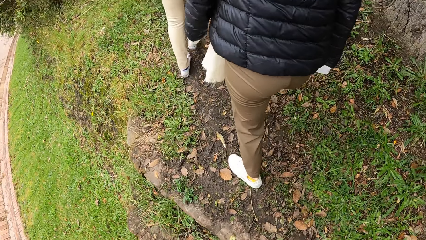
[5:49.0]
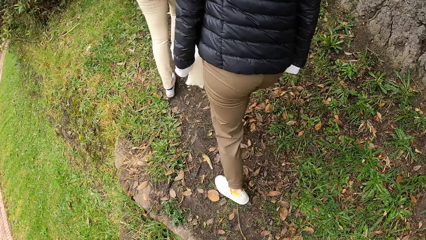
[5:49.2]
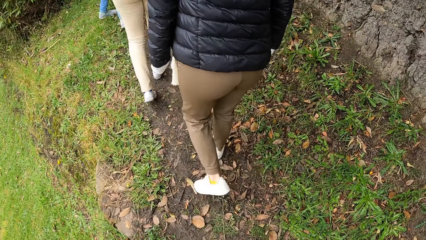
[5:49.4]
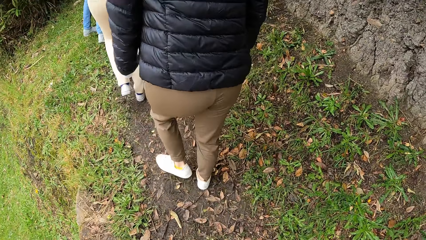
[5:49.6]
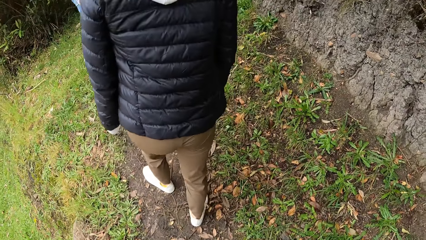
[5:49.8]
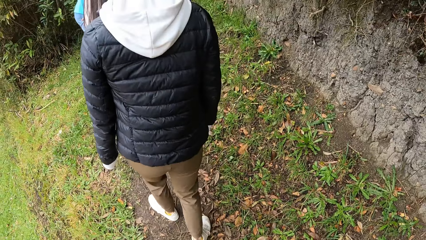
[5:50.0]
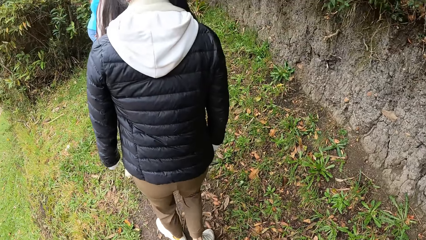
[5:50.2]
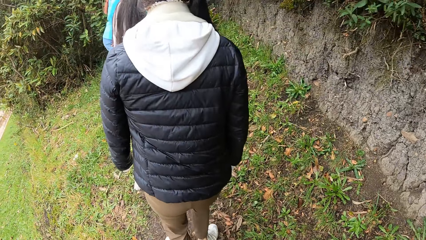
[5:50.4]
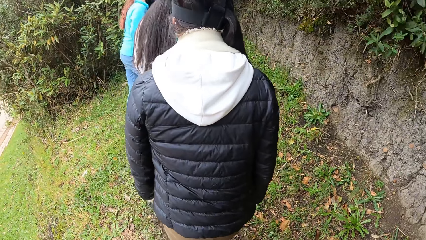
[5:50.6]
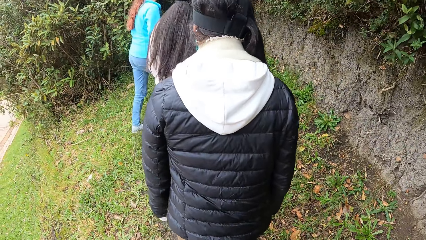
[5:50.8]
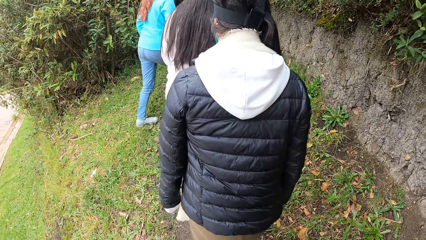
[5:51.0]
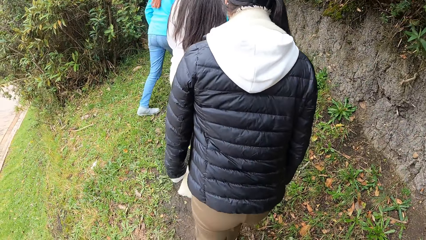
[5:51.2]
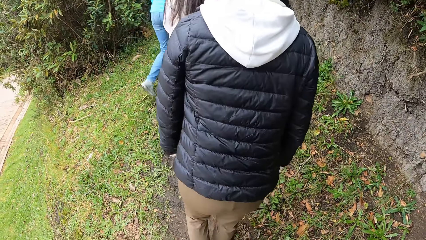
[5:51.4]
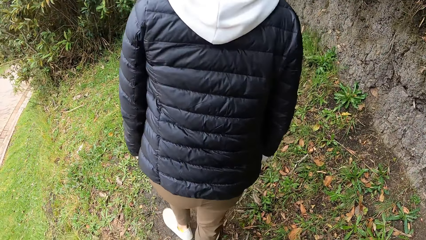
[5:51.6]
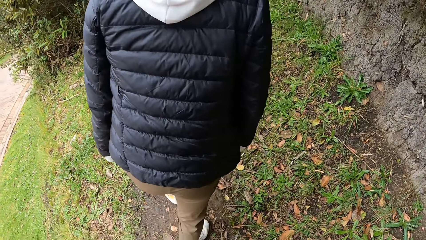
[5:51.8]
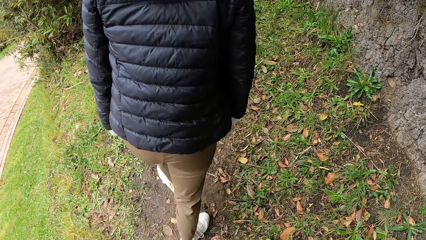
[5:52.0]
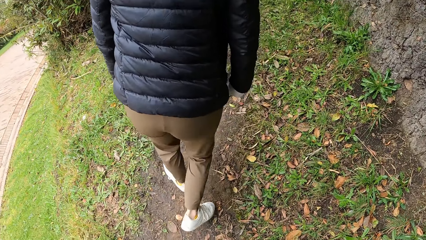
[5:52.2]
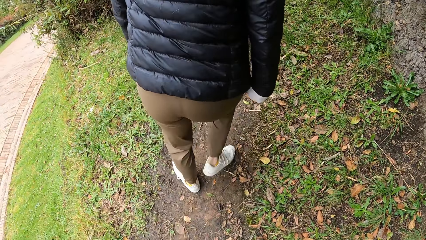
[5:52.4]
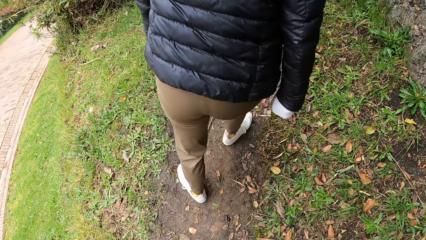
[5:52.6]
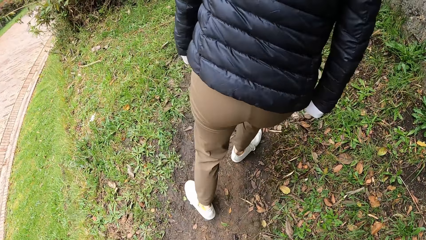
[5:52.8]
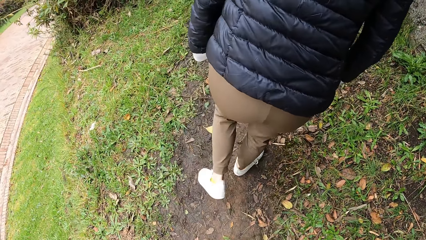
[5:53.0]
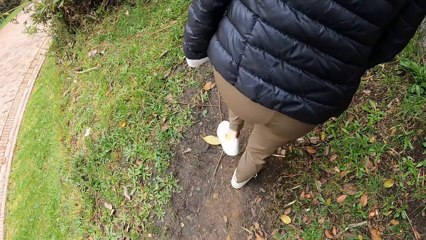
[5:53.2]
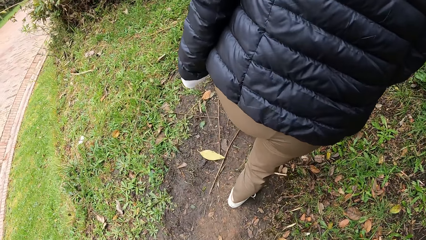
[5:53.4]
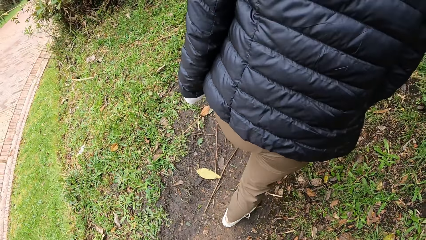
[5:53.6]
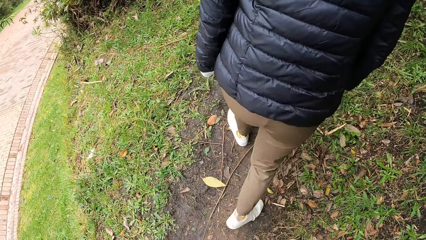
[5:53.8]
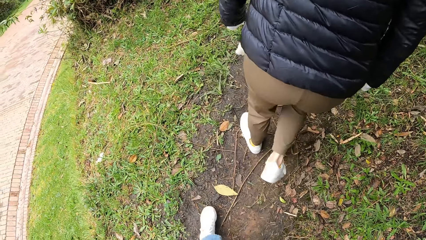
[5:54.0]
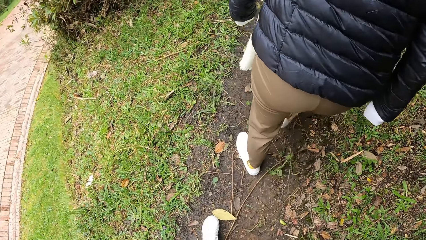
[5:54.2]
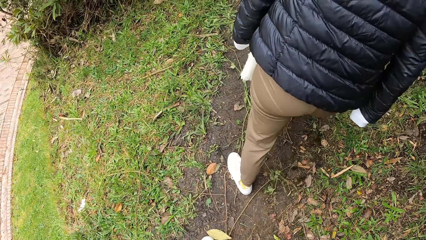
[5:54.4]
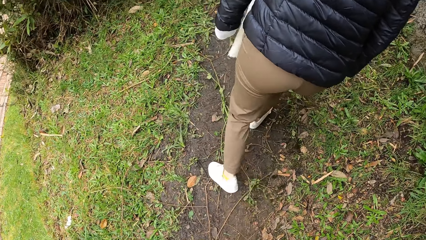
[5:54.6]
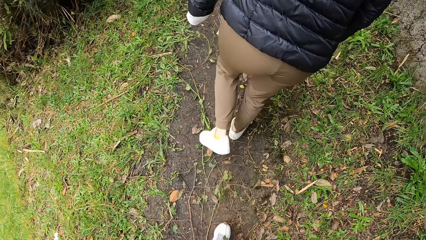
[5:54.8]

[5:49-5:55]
The camera wearer walks through a path with a woman, another woman and a third woman.

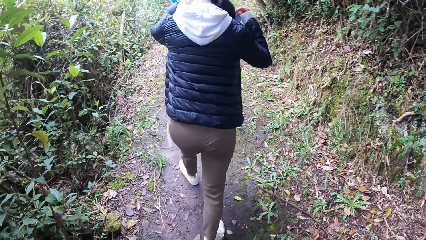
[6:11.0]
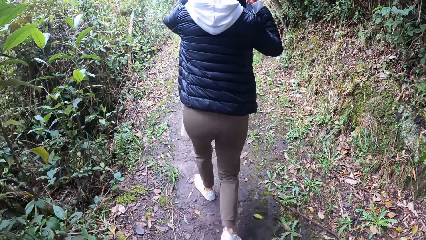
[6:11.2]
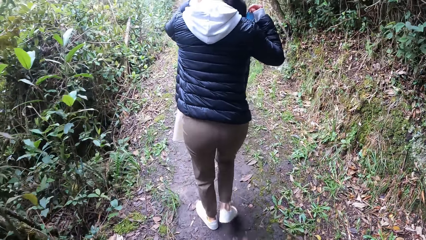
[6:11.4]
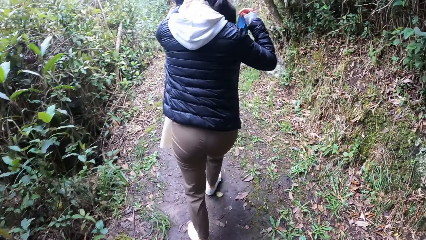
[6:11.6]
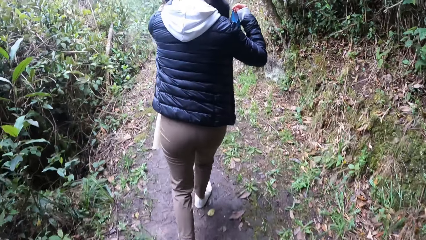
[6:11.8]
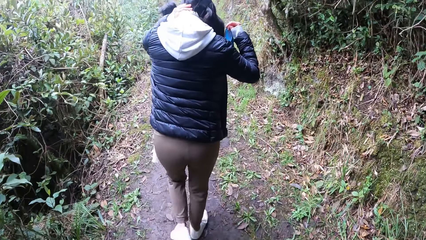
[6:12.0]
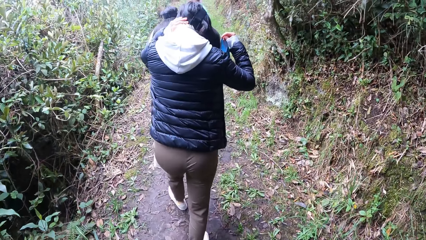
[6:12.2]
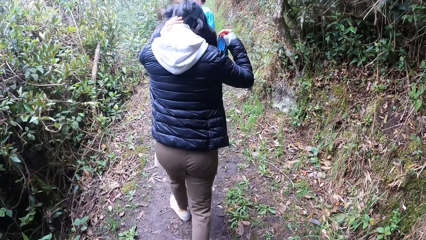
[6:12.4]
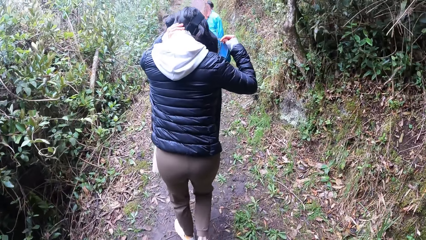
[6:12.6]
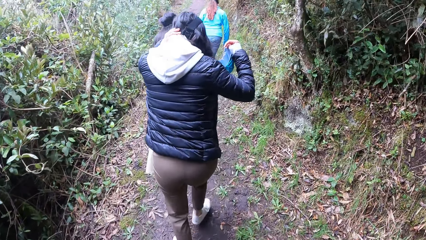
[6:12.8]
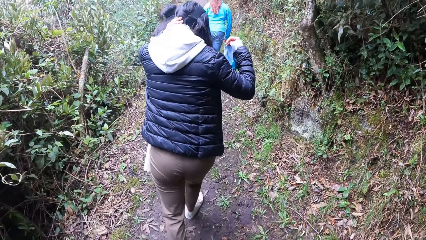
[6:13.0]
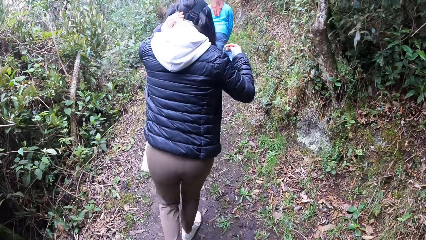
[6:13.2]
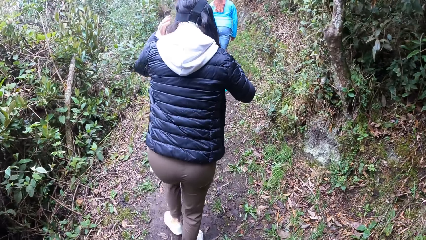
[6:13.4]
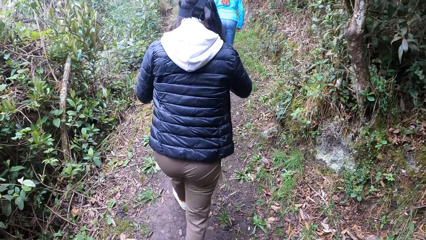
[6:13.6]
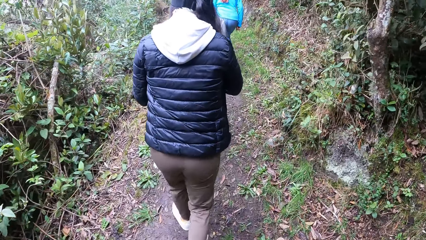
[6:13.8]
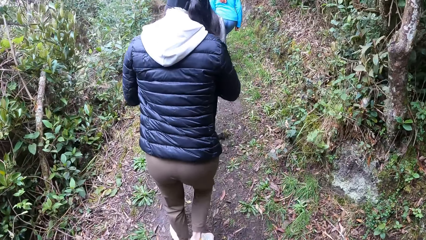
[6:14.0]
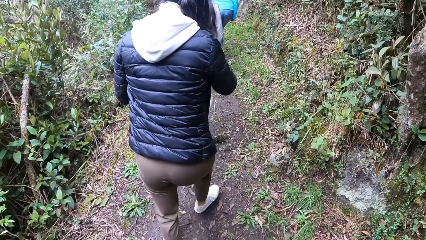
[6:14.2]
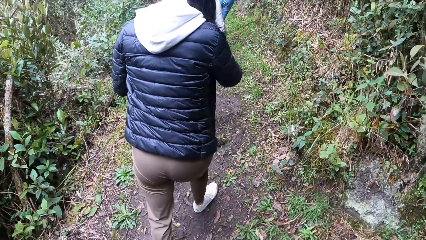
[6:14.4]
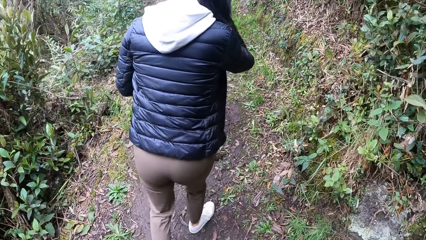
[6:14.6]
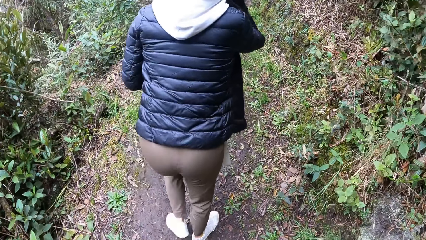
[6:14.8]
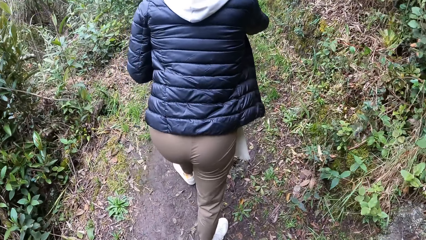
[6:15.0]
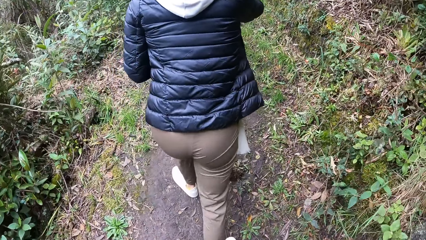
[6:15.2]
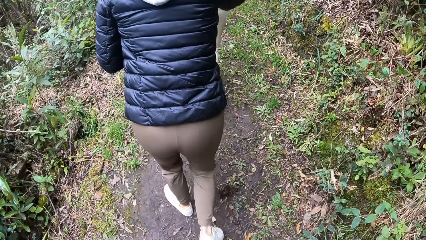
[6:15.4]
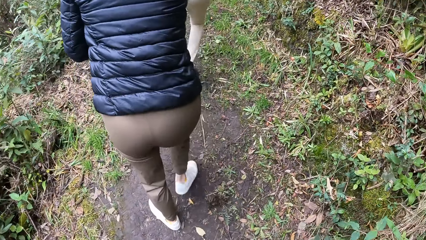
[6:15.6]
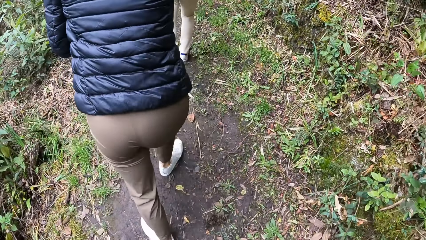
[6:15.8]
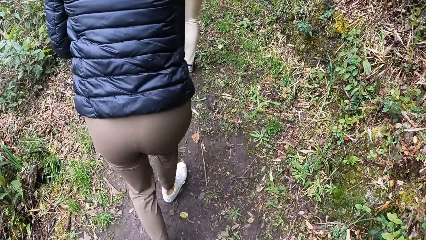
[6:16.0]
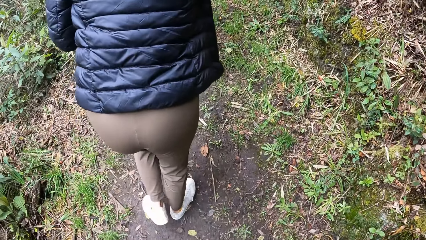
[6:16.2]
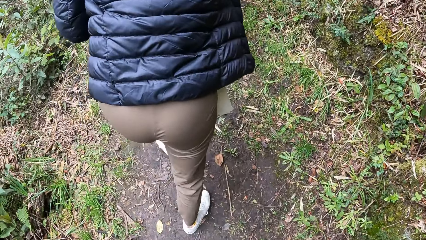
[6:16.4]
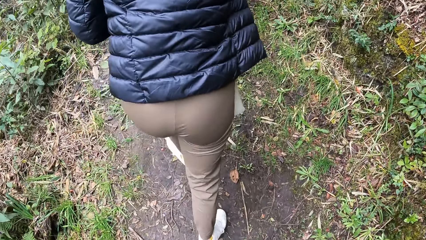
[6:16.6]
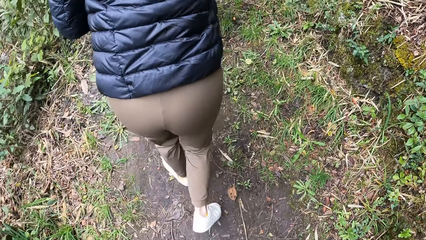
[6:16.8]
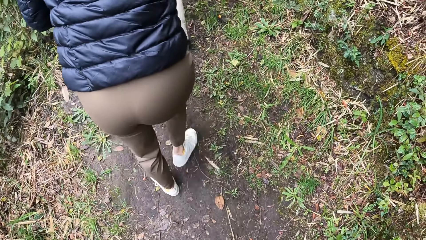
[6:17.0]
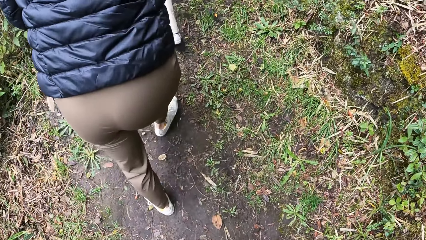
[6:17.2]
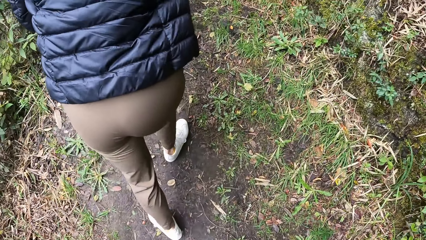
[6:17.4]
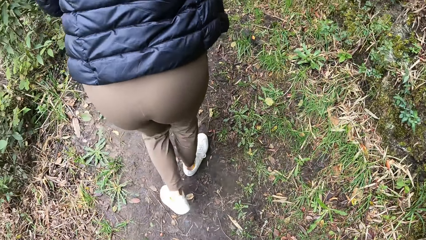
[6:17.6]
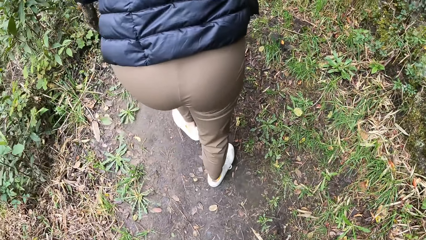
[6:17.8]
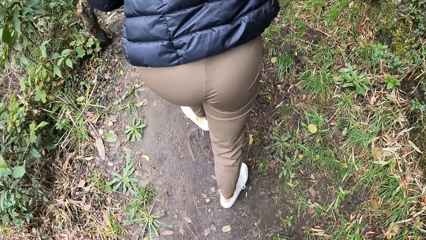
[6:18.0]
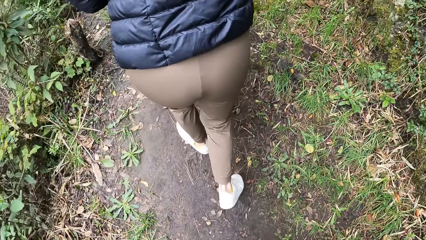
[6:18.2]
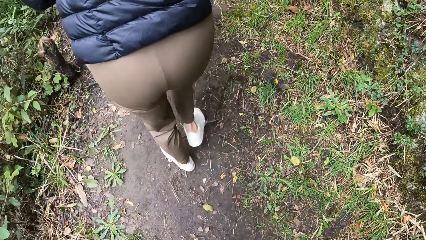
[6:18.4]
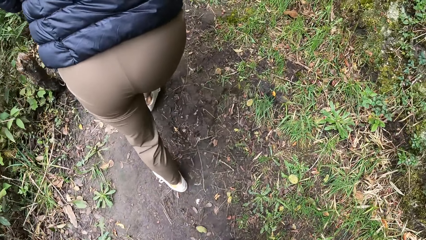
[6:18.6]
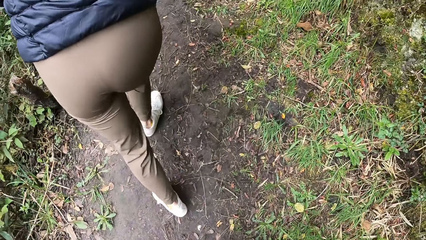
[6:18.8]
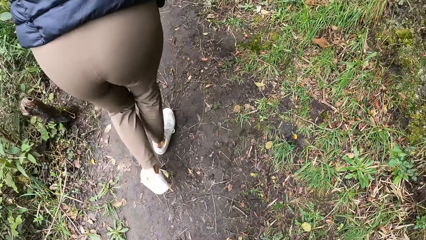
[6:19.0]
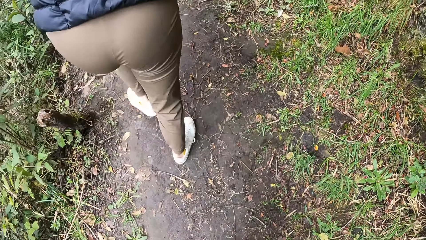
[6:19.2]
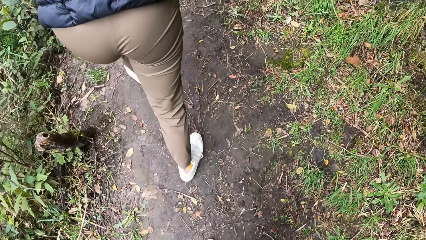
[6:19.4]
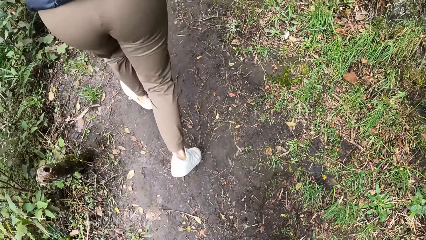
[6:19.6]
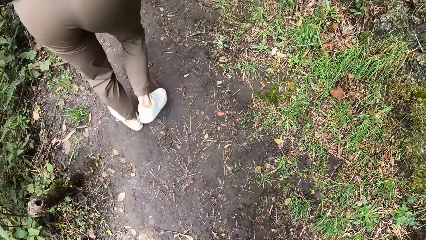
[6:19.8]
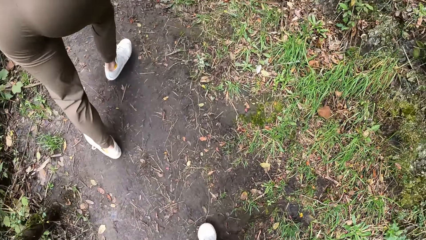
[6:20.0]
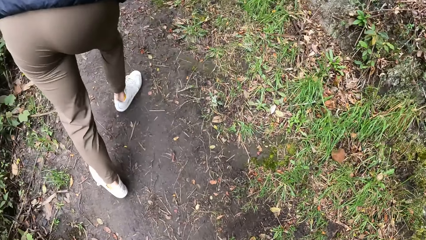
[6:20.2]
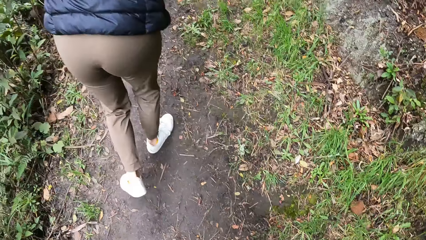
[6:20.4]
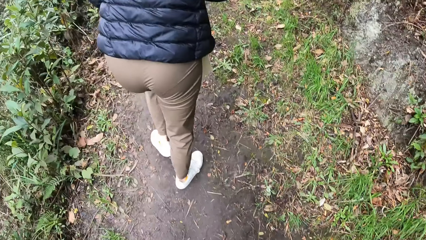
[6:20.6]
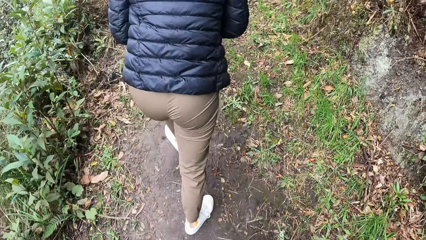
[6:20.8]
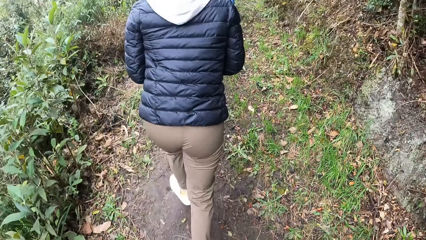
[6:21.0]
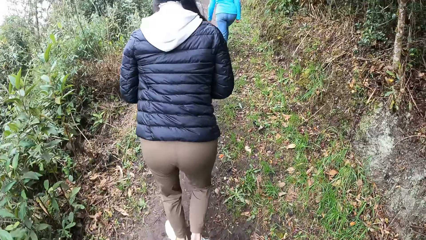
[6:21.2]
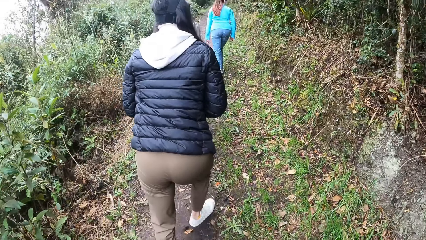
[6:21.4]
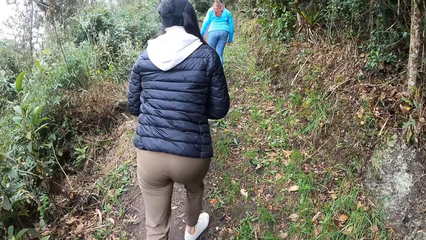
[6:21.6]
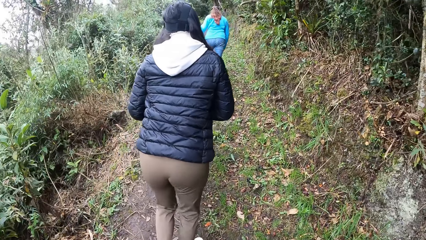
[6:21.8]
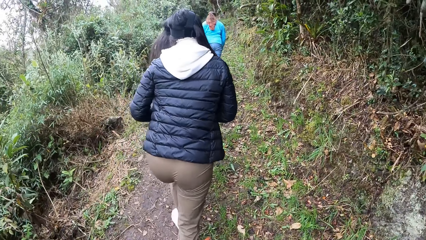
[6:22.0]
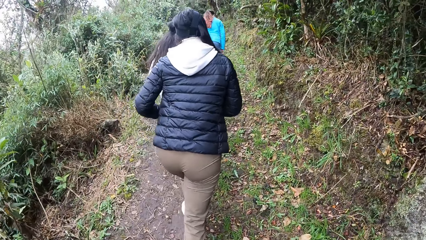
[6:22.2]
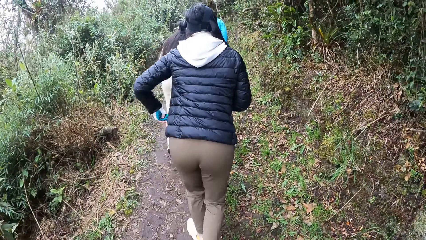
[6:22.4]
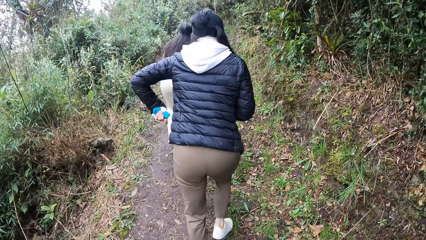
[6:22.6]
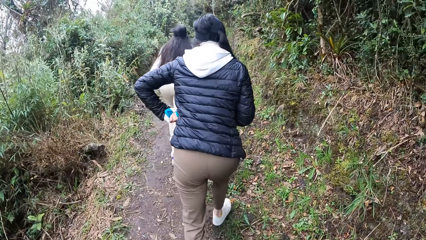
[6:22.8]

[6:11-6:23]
A person removes her mask. The camera wearer walks.
